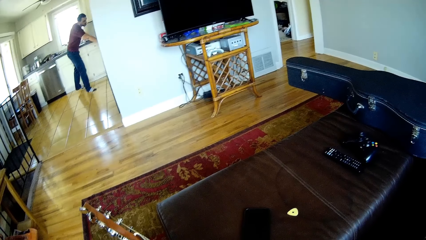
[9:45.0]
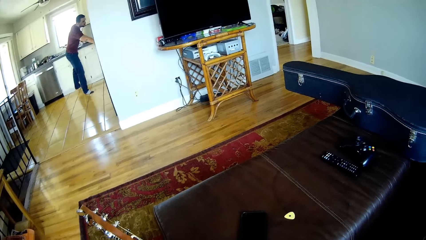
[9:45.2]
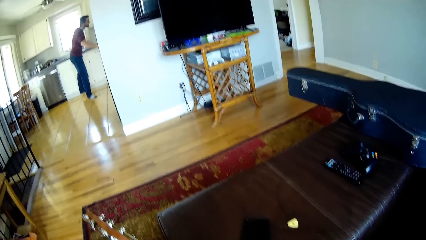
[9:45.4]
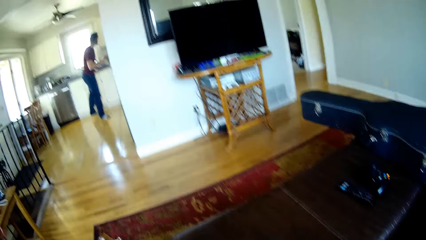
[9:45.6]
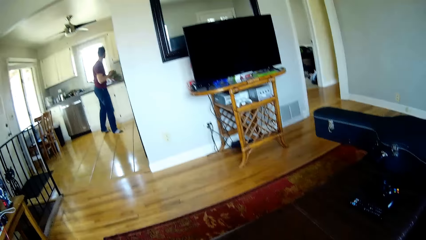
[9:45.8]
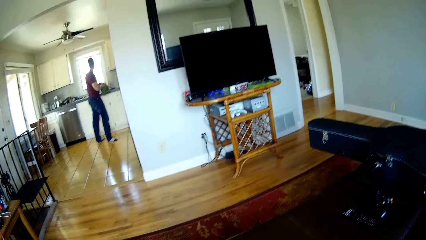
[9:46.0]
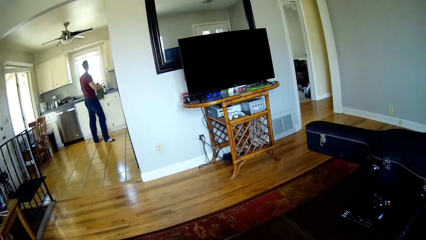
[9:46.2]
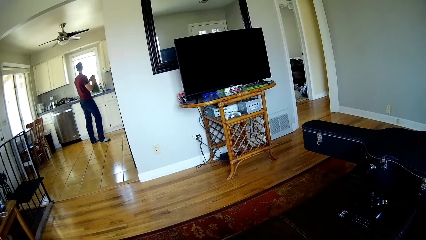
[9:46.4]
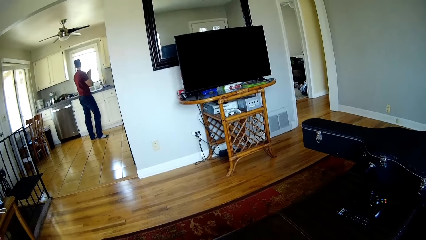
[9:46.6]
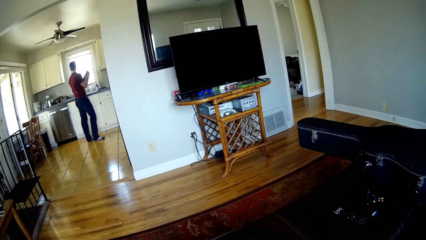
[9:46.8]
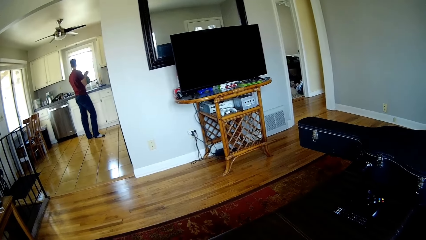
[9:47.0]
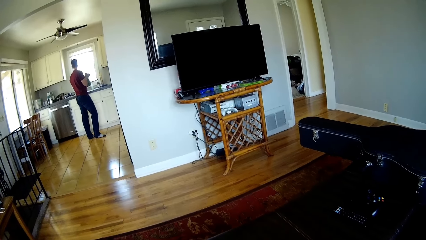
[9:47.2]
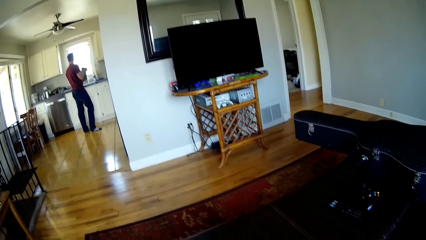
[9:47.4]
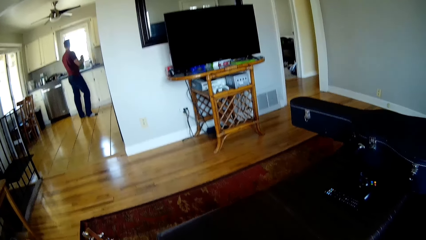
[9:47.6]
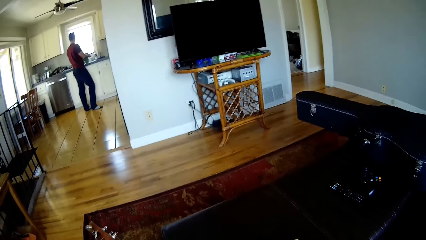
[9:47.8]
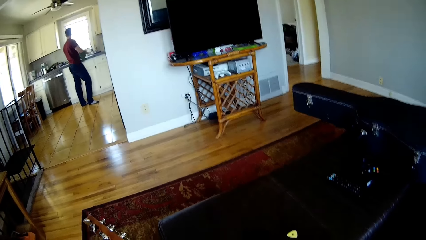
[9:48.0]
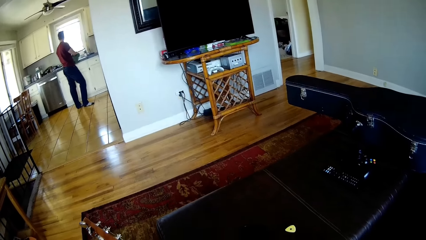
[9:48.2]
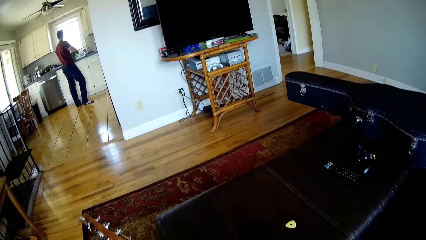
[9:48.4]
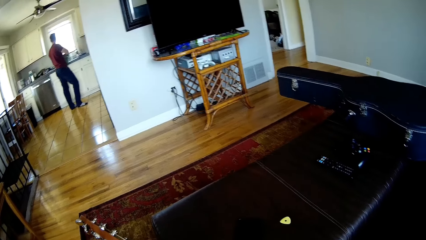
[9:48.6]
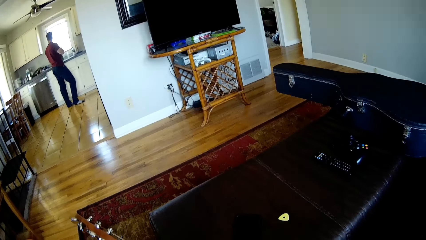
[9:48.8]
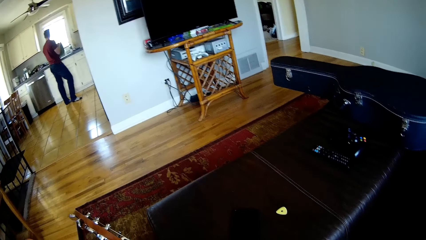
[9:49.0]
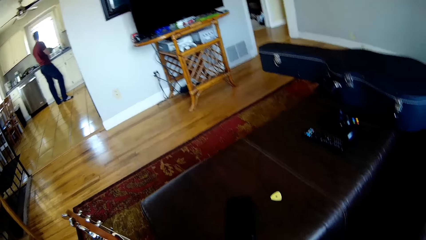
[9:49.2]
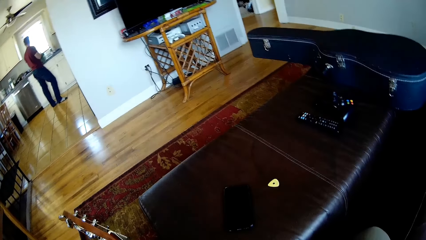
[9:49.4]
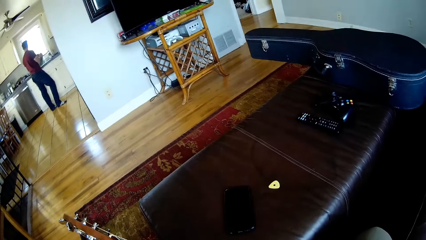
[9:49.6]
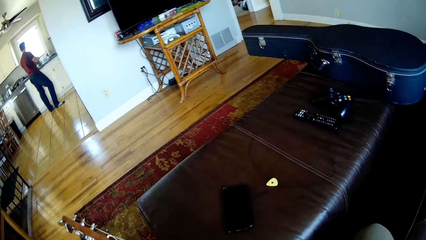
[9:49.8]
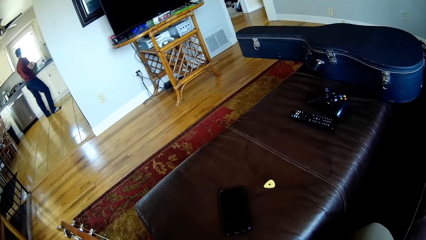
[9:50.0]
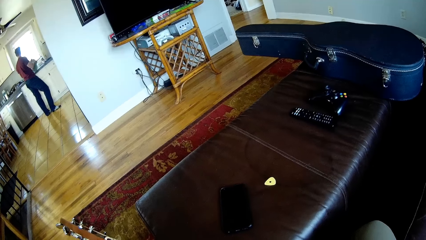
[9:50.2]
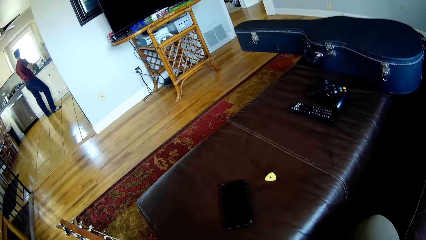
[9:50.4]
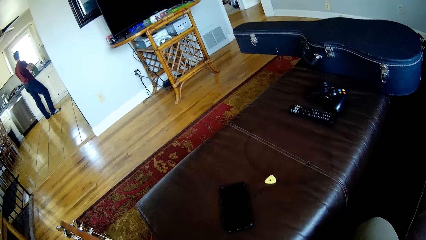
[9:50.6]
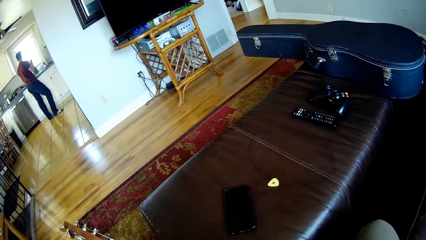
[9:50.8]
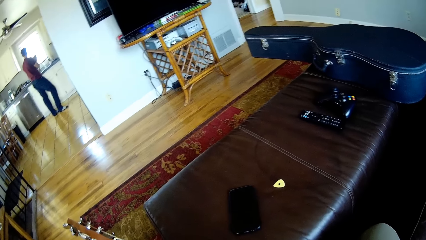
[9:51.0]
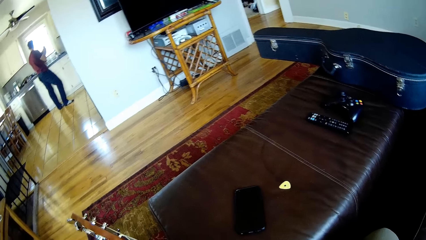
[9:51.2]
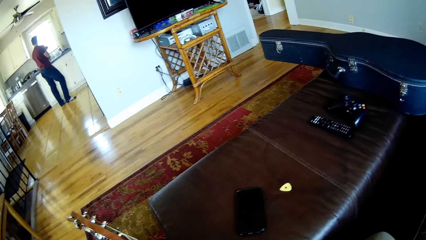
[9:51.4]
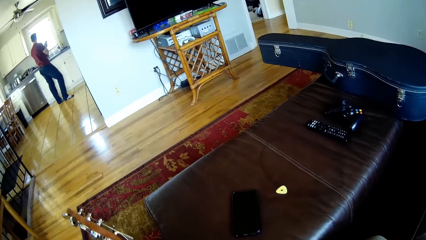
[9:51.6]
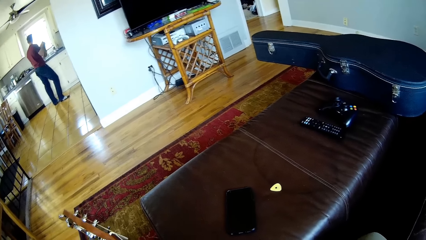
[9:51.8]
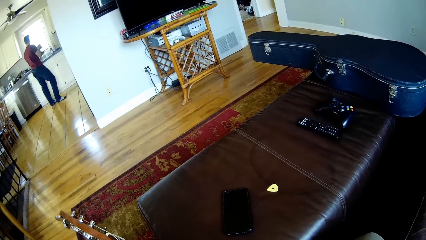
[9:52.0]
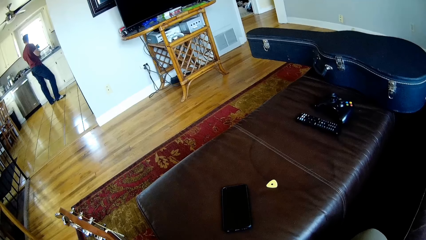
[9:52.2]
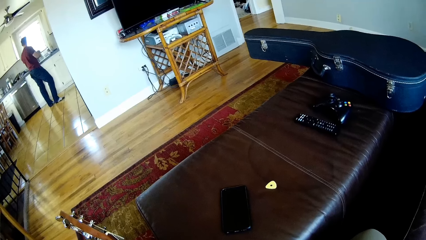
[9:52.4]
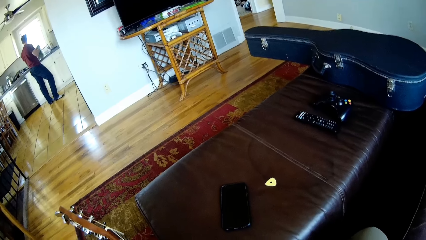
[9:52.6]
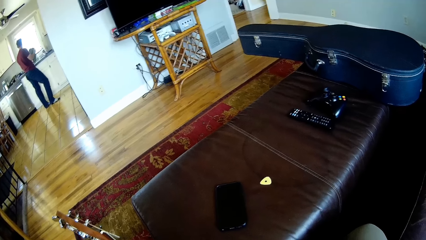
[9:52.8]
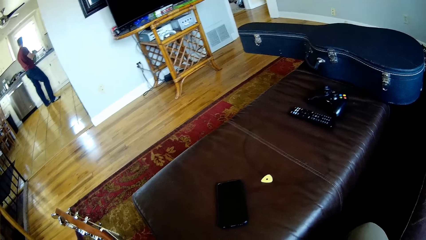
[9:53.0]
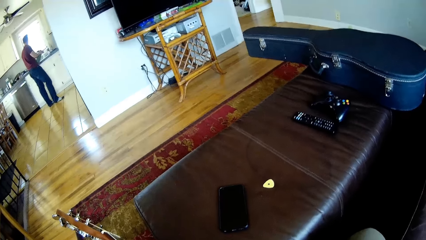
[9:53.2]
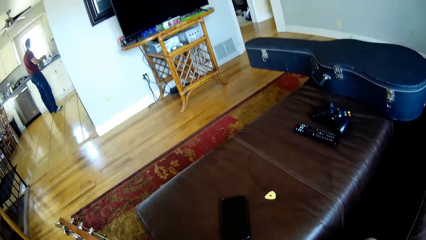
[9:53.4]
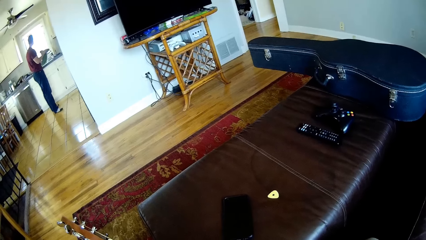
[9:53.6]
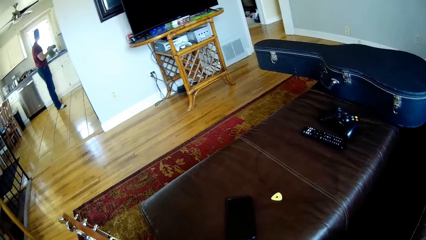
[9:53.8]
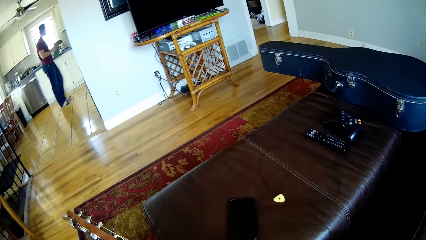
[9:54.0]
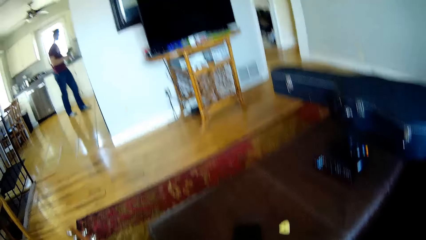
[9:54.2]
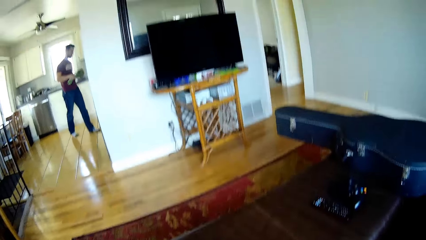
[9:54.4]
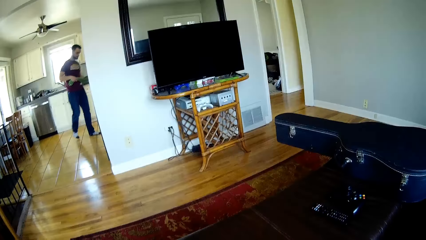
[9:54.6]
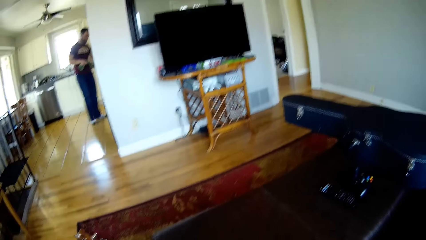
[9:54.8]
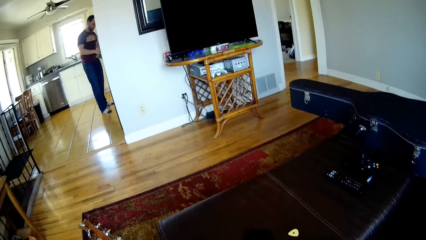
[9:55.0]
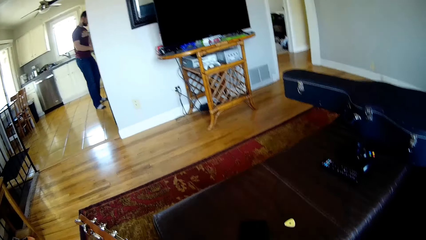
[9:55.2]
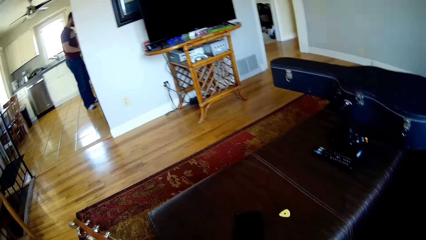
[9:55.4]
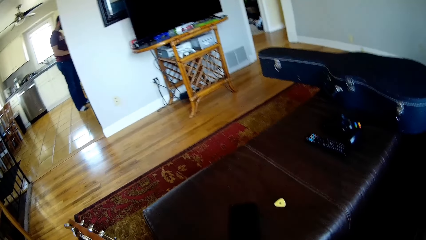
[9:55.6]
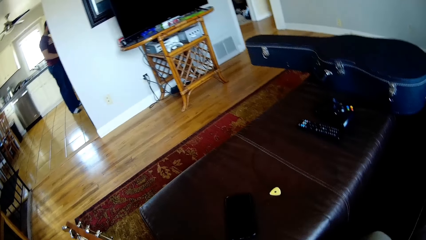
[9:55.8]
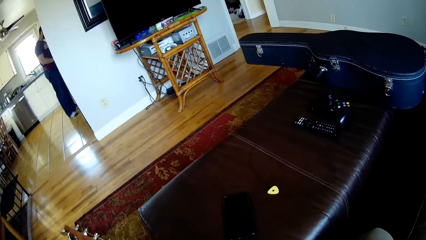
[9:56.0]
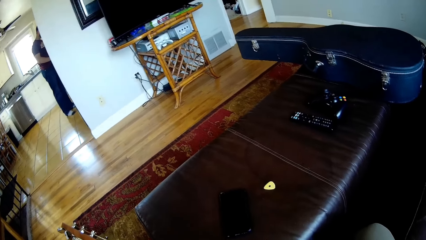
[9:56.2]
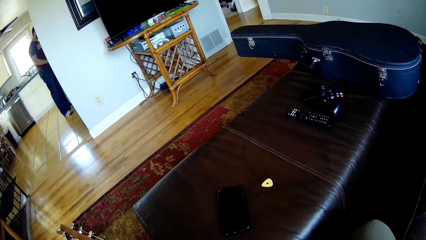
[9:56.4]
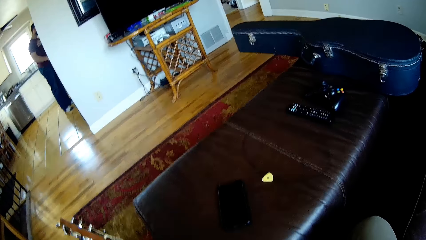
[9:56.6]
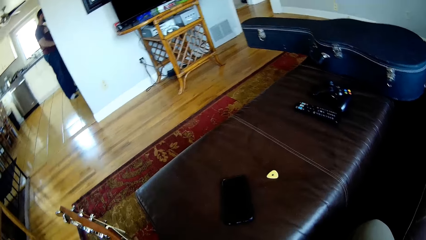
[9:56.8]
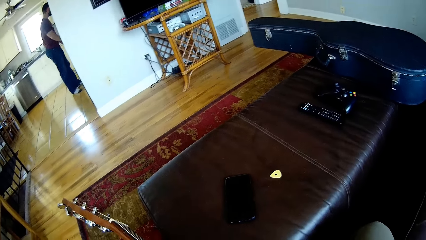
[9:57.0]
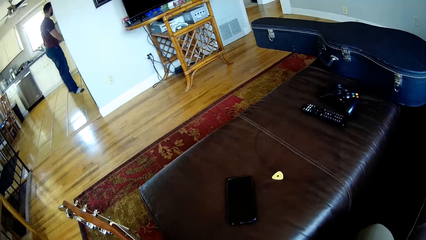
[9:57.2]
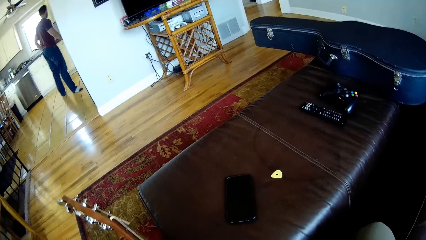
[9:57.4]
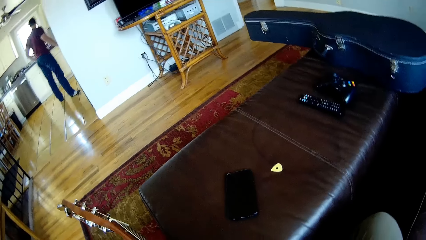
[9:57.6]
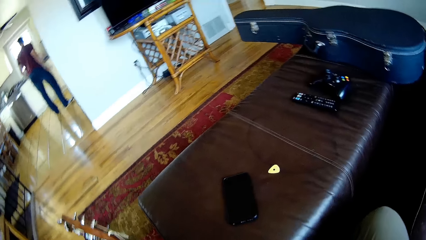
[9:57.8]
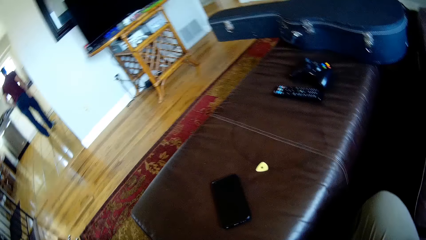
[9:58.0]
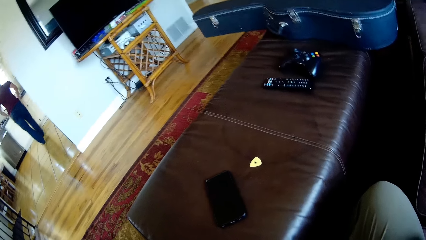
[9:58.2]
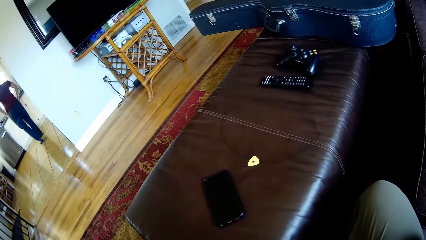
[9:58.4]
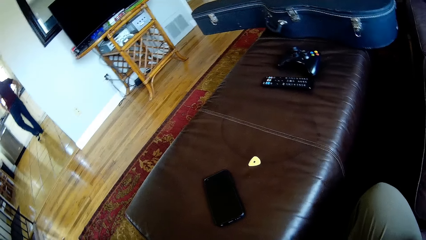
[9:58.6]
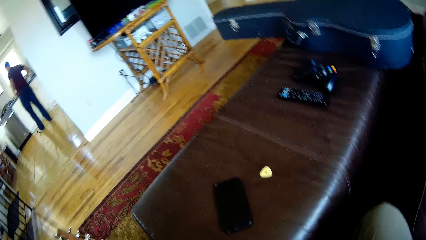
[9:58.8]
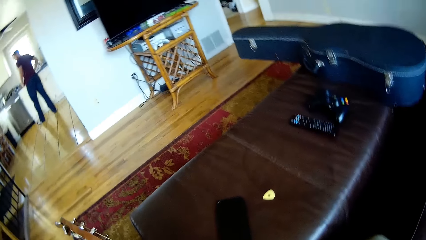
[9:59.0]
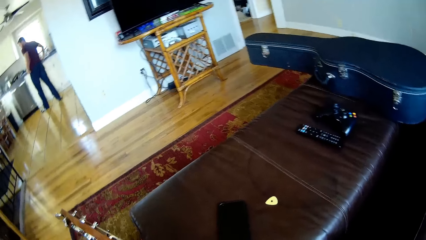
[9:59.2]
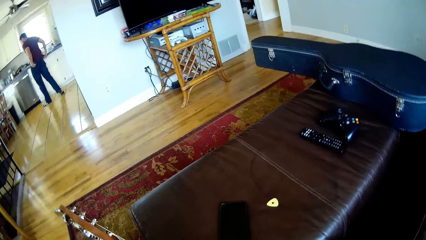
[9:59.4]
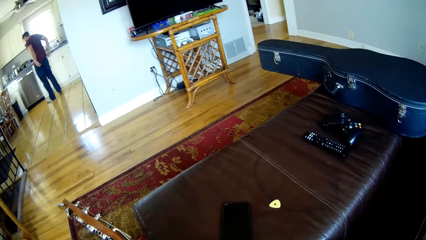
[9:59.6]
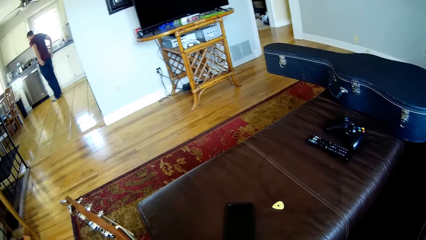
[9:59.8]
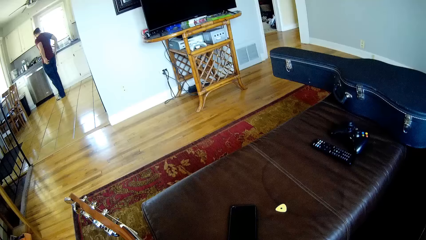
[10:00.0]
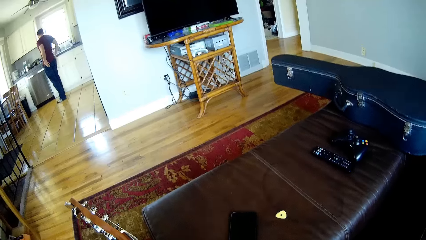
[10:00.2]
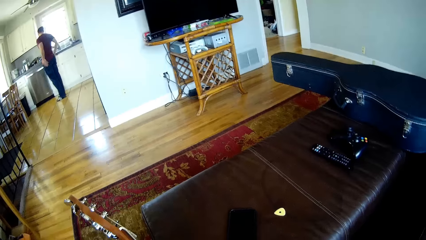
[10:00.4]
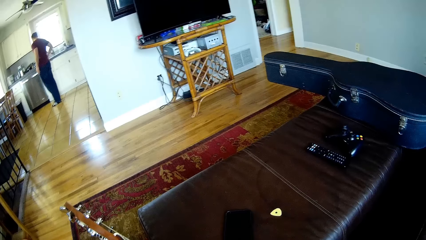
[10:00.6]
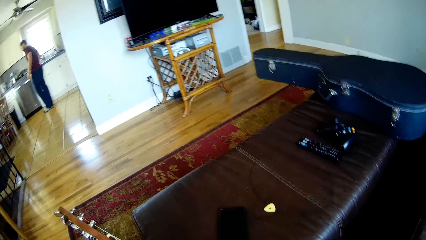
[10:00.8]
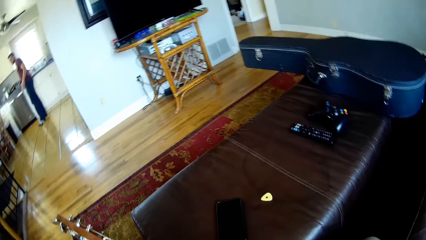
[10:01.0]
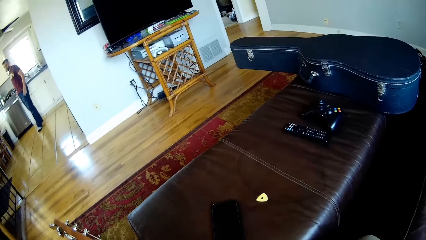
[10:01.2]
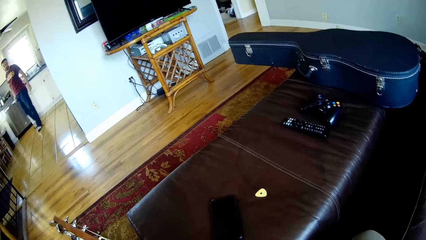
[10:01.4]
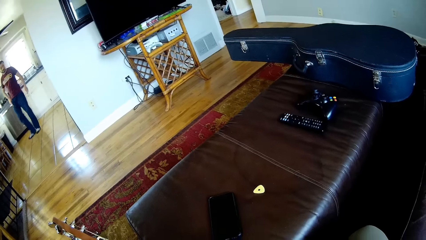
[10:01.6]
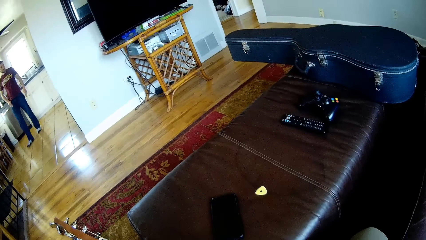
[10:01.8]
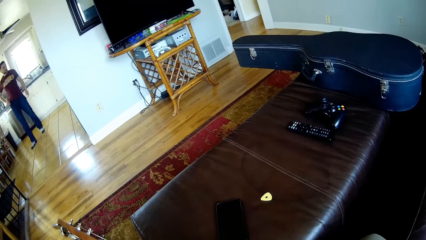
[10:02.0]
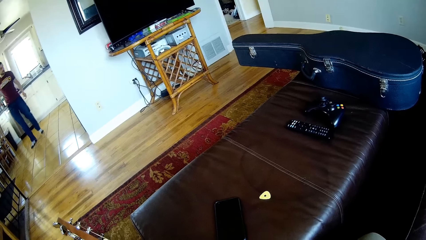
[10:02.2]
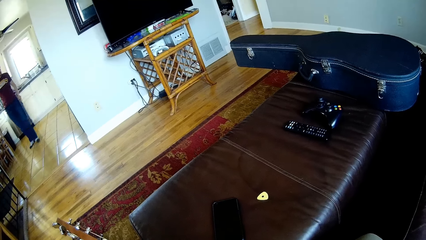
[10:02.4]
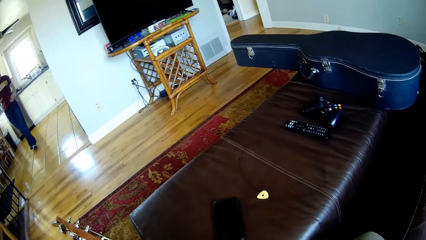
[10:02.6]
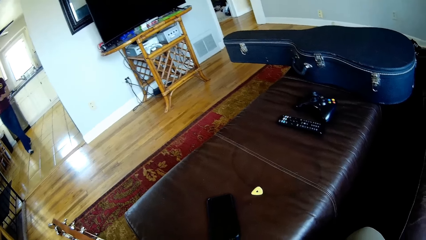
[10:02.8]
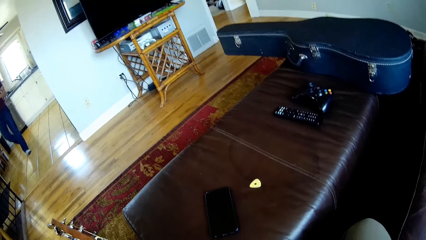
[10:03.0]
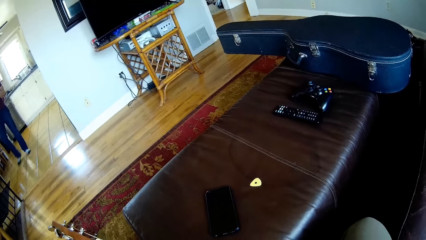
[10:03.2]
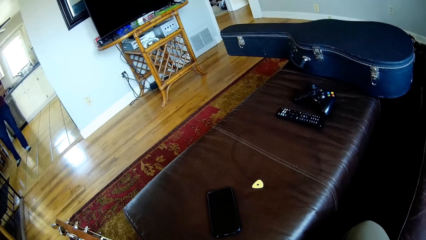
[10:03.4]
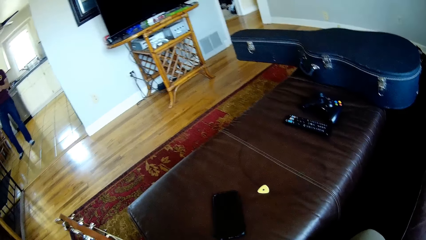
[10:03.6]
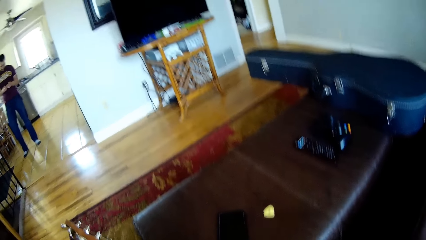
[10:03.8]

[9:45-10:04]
A man picks up a hand towel and wipes hands. The man puts the hand towel away, moves around, straightens the t-shirt, and walks in the house.
